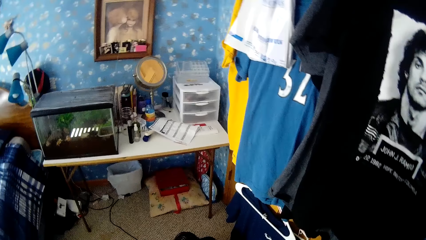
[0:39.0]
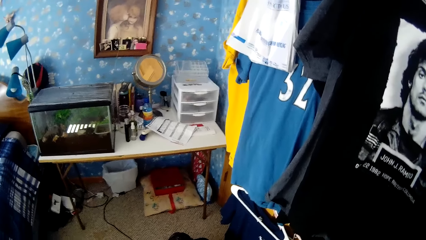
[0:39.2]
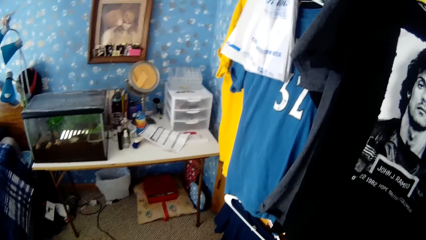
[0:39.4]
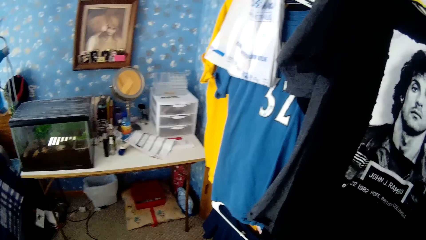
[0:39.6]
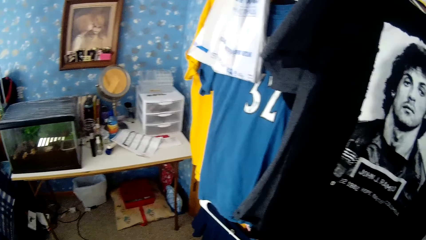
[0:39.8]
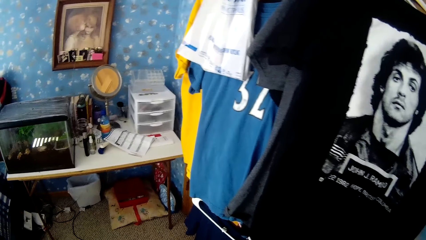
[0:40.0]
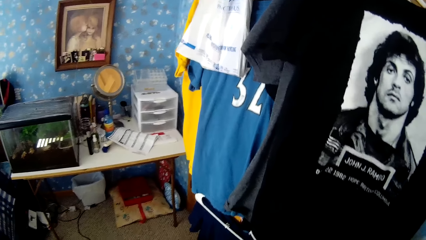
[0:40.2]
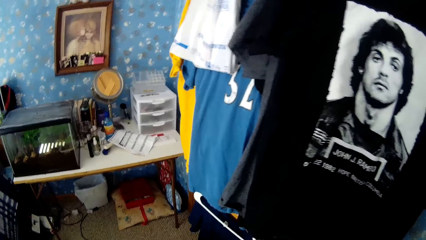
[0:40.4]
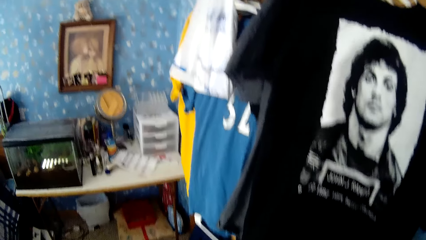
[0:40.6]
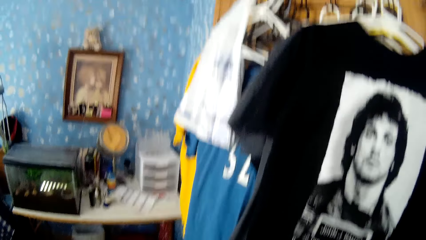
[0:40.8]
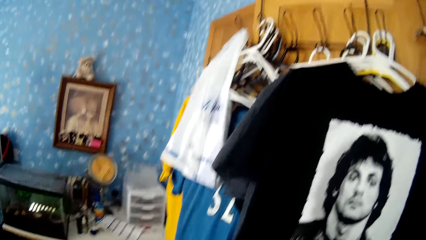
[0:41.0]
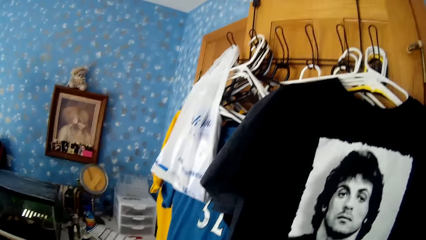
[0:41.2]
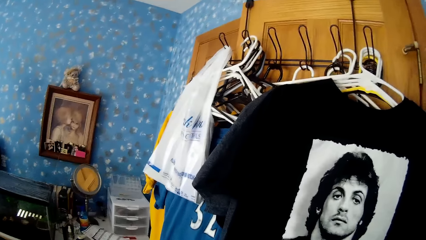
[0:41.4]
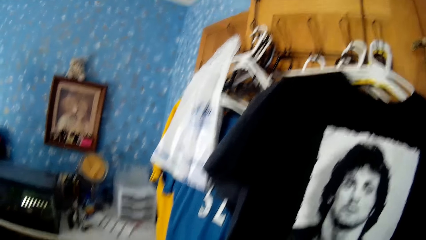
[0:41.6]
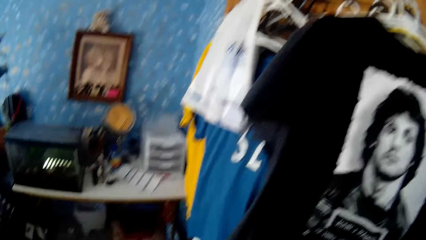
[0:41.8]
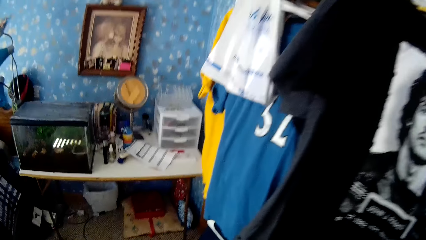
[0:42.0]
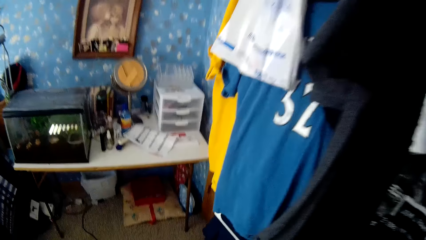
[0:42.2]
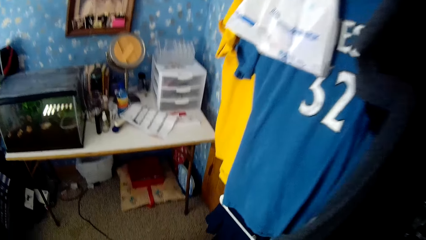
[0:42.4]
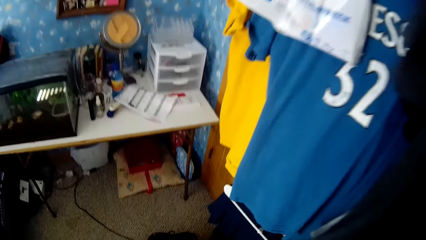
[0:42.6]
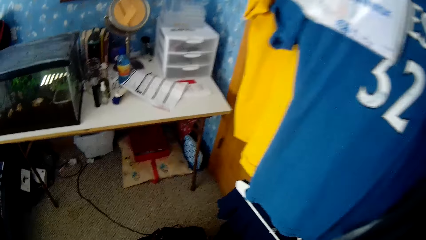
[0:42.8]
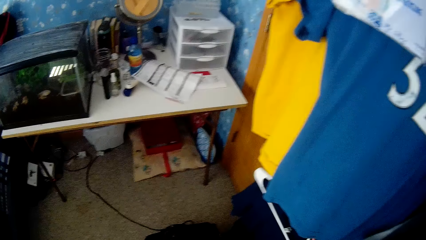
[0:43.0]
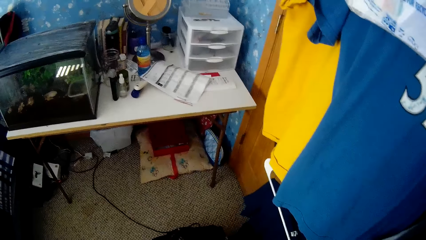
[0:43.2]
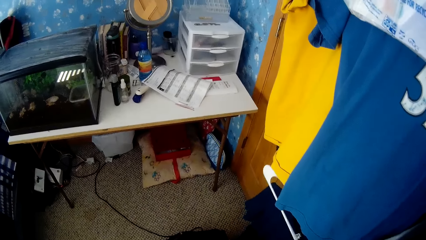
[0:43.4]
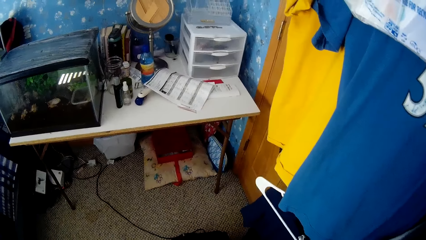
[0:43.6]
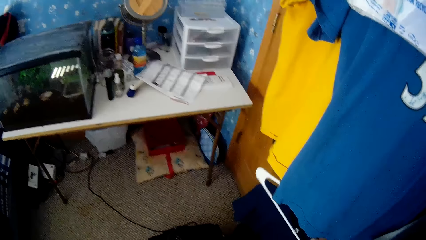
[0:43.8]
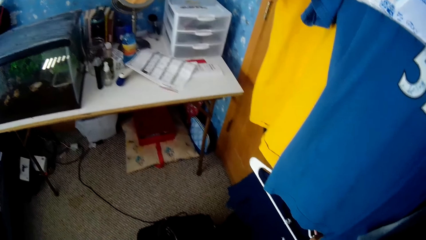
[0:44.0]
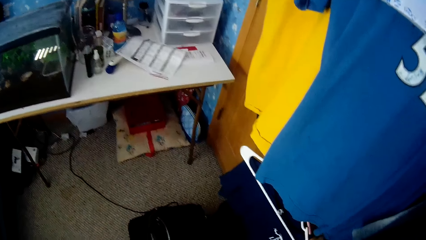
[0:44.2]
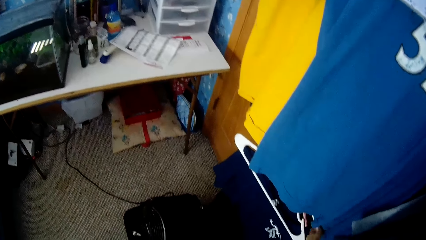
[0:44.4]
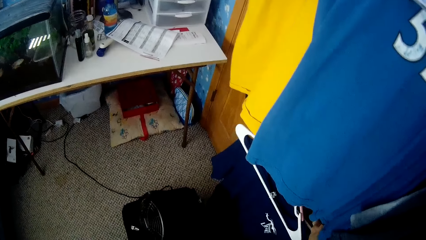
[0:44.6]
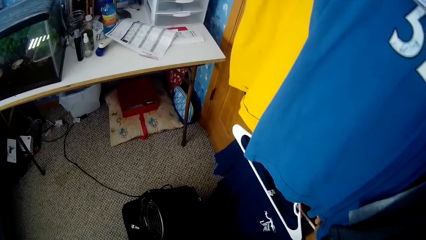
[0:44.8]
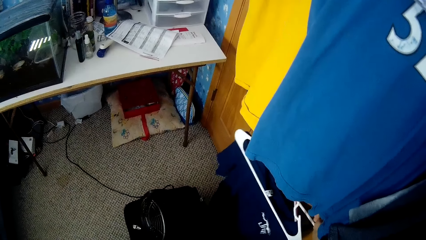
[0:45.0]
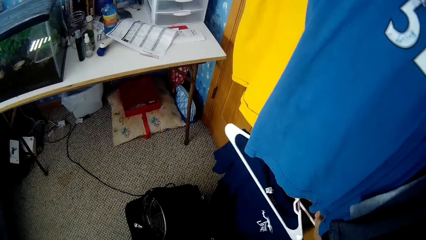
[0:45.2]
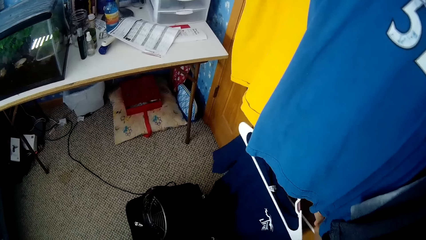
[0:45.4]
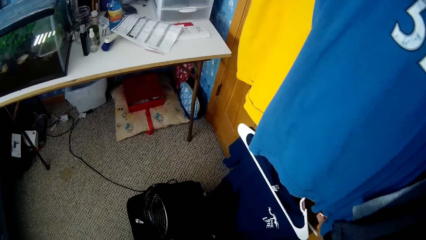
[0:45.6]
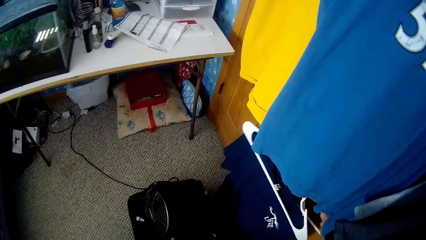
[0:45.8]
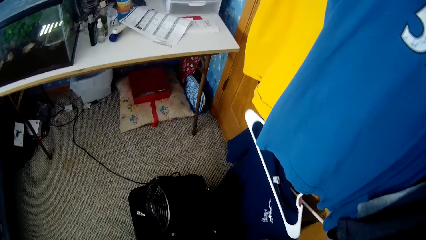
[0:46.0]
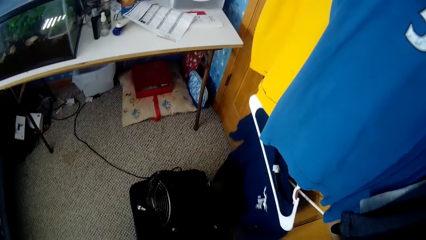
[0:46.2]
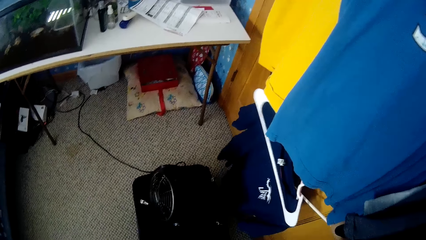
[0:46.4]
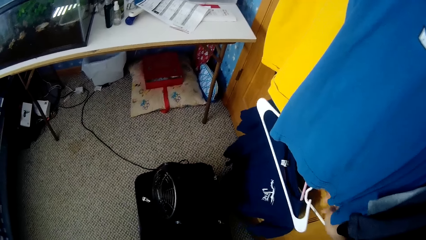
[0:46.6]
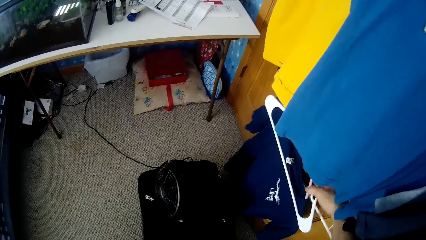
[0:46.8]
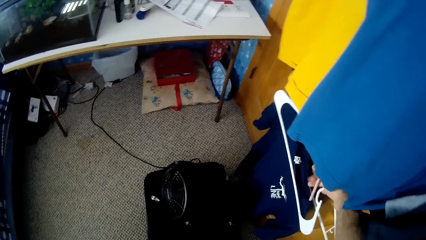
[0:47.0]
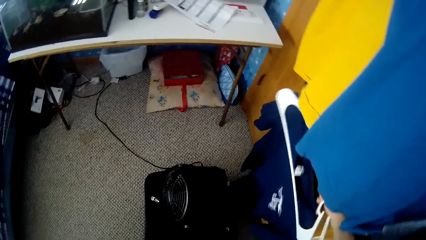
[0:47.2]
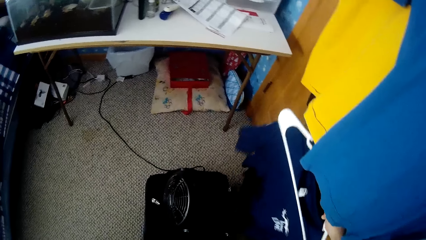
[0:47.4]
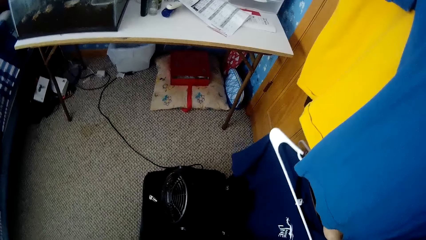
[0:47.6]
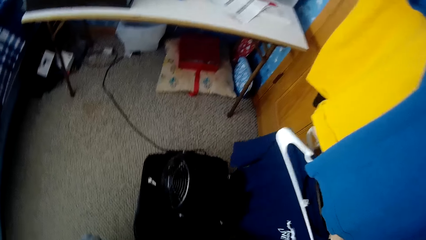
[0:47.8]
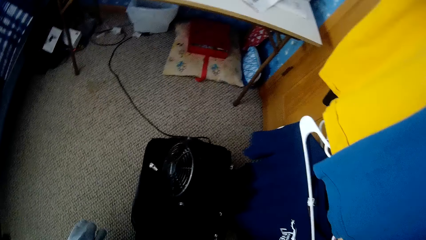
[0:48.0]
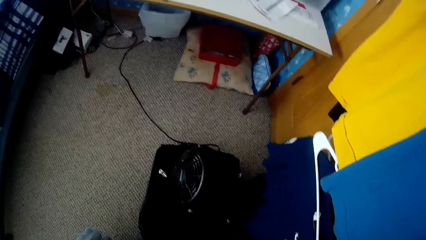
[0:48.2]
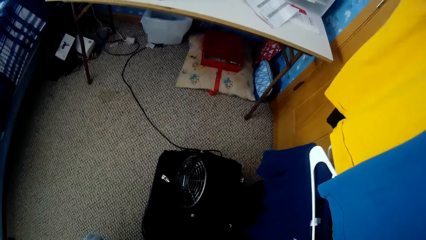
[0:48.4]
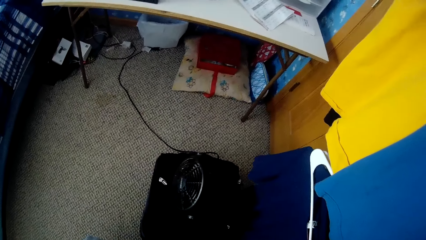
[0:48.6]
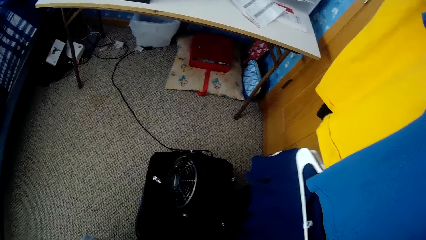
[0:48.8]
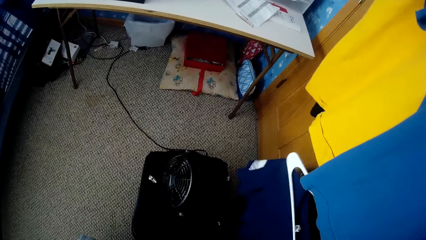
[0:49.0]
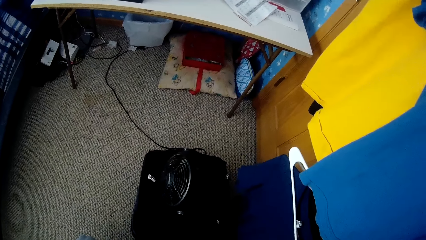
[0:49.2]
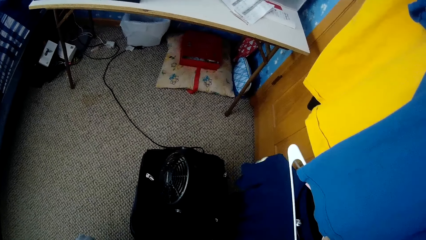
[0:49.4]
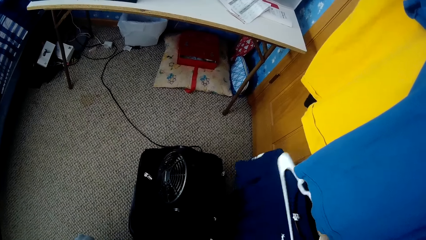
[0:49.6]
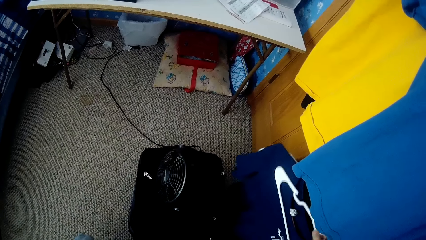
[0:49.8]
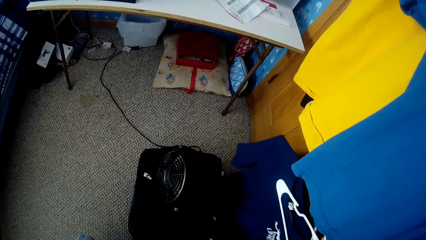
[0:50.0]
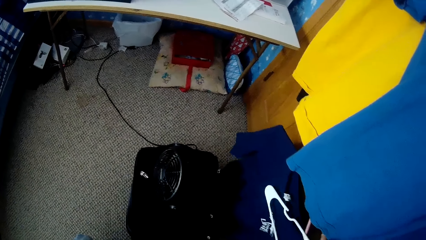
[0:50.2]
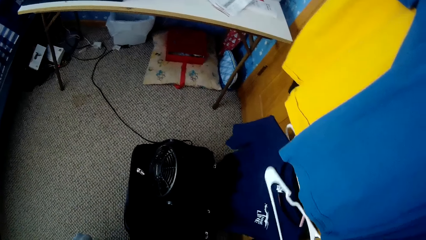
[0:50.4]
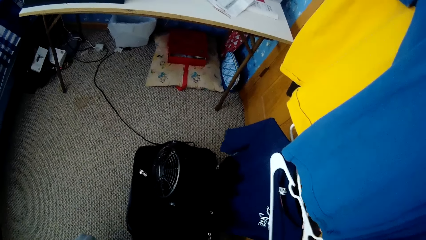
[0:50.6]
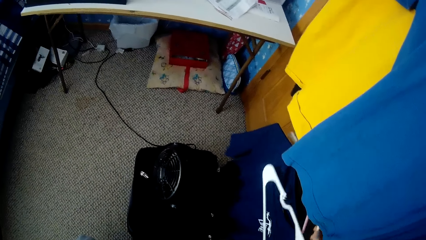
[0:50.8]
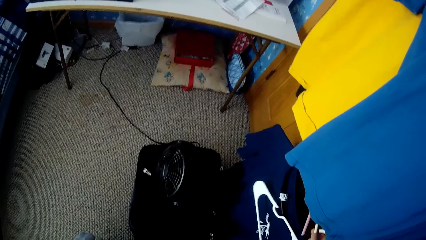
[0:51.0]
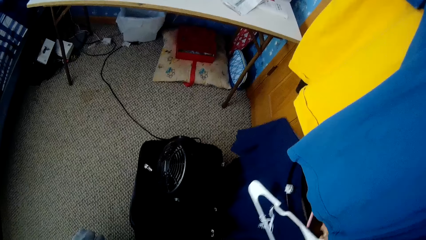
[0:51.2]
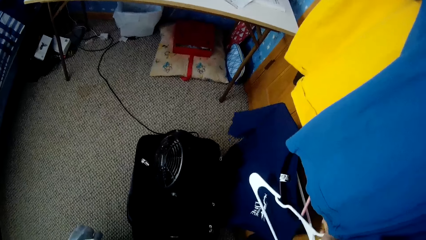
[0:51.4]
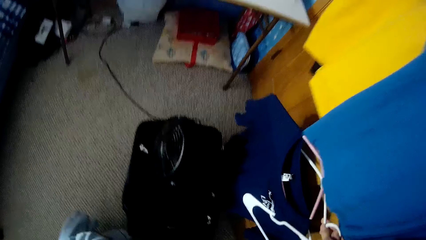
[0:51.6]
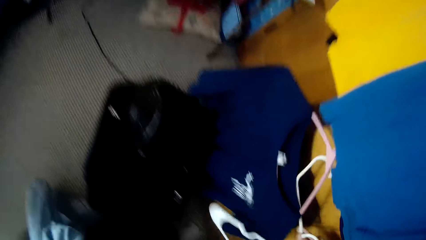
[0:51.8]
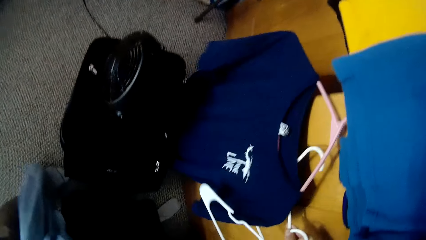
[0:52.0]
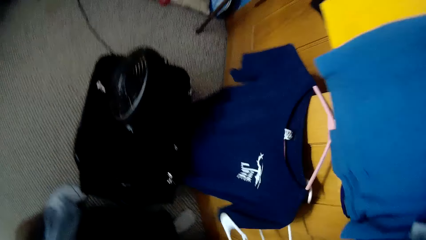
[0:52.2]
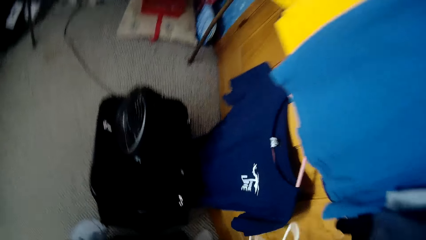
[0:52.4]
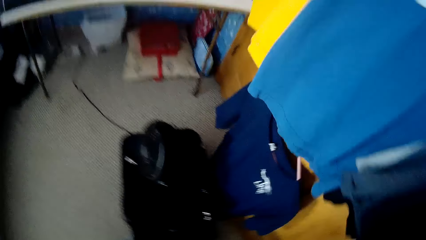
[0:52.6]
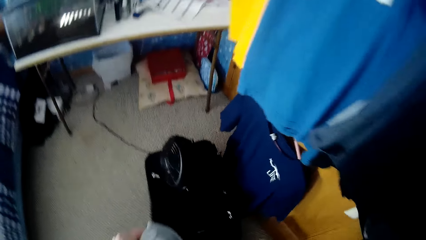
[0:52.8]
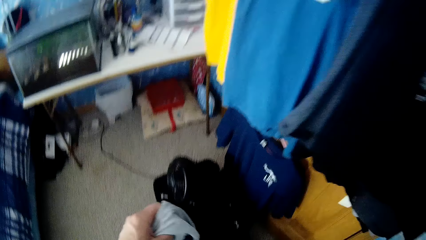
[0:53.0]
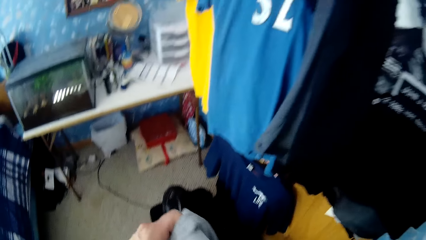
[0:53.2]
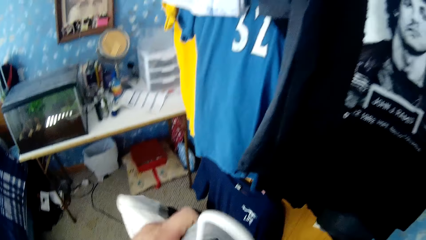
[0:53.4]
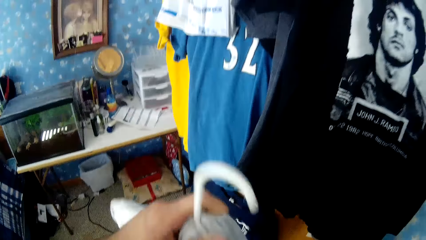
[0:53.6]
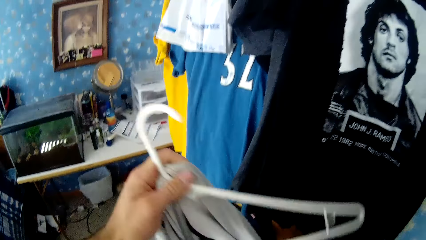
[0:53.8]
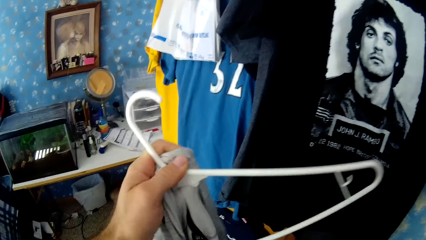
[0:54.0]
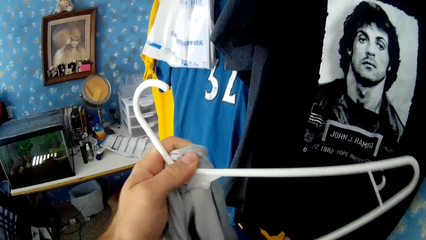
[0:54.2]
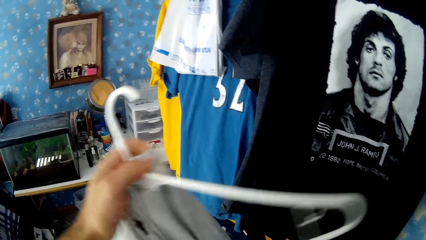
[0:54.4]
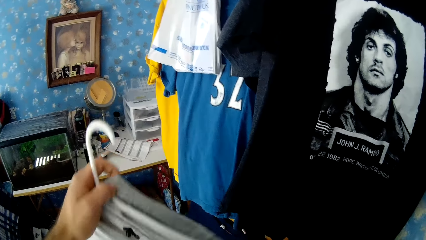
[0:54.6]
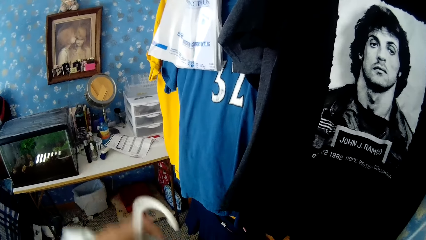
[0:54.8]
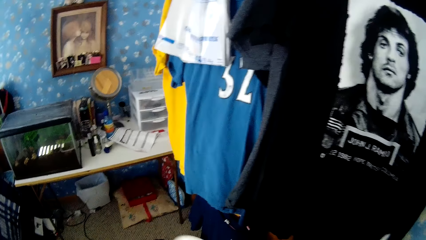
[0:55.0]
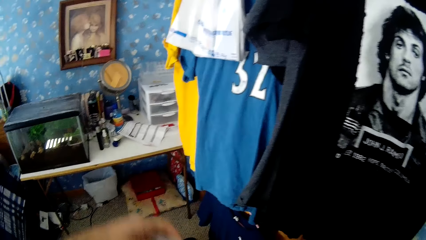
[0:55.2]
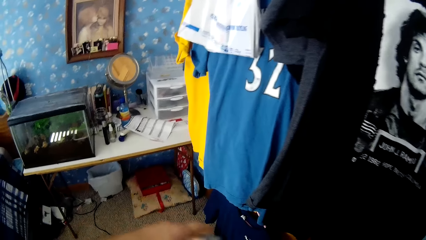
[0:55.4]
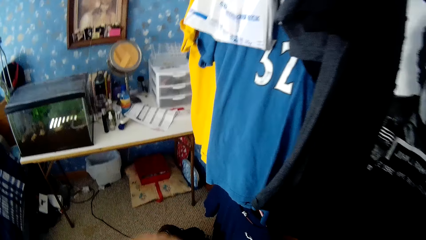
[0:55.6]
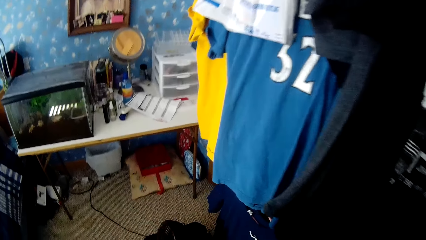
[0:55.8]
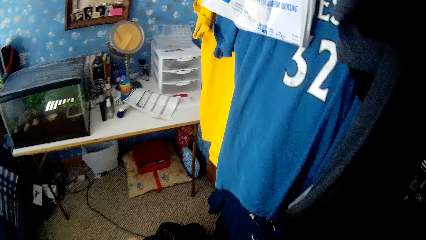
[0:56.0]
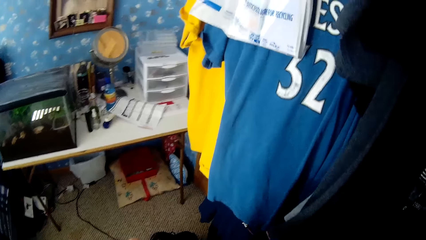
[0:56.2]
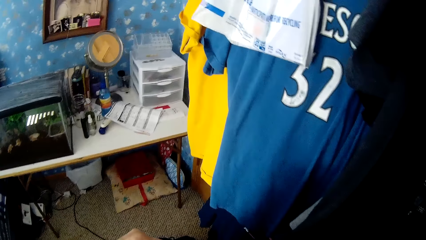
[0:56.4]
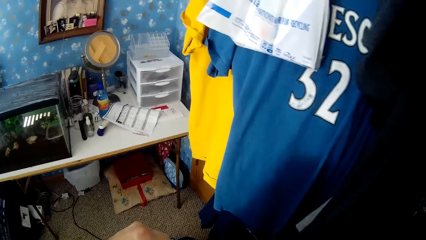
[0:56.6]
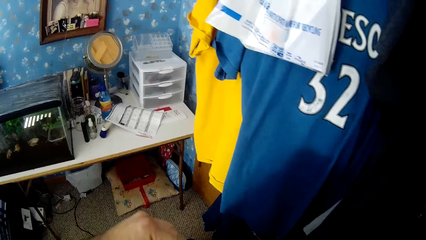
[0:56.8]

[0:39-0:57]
The camera wearer stares at the t-shirts. They hold a hanger with the right hand. They pick up a hanger. They hold both hangers with both hands. They take two hangers with the right hand. They put a cloth in the hanger with both hands.
